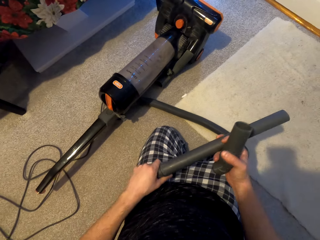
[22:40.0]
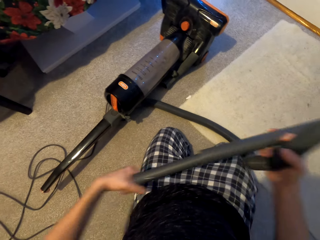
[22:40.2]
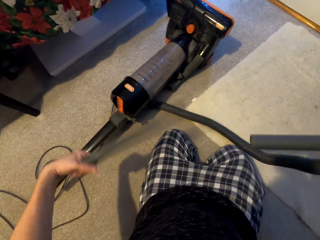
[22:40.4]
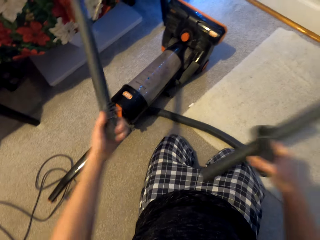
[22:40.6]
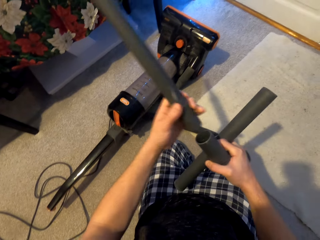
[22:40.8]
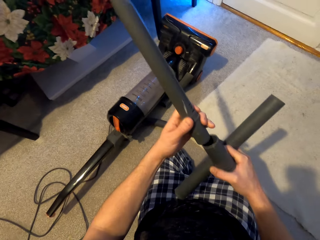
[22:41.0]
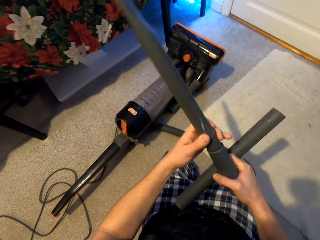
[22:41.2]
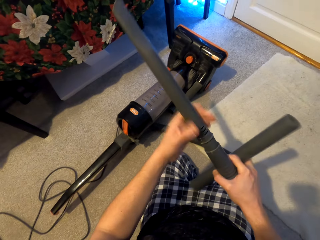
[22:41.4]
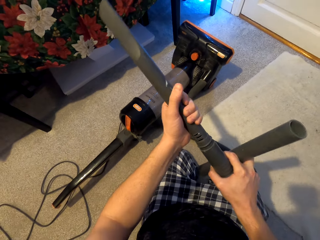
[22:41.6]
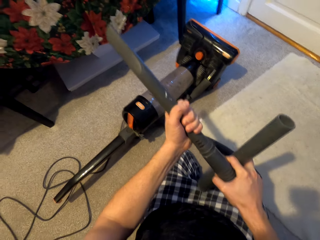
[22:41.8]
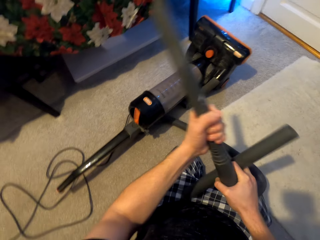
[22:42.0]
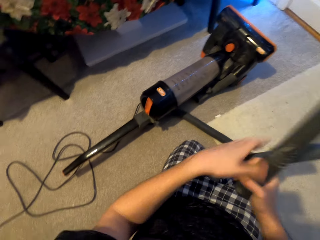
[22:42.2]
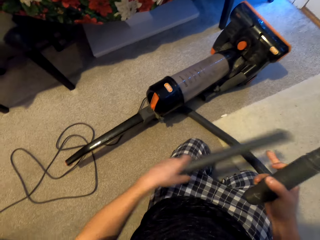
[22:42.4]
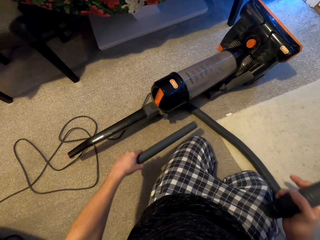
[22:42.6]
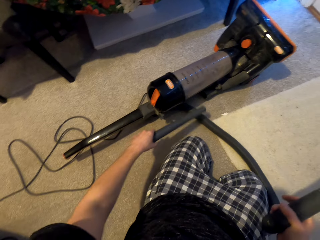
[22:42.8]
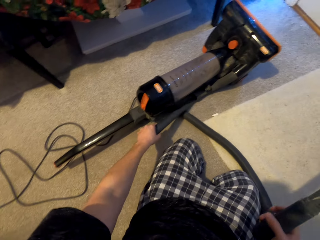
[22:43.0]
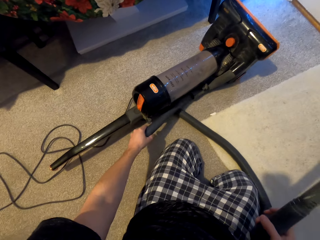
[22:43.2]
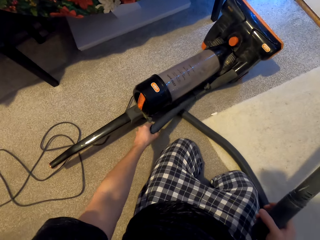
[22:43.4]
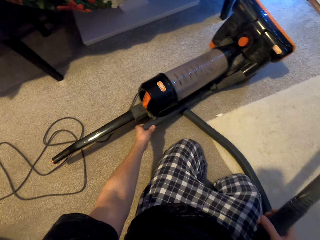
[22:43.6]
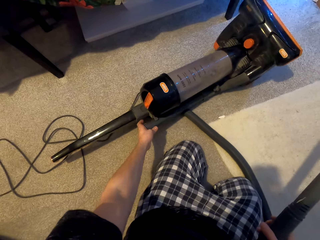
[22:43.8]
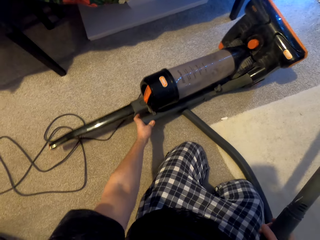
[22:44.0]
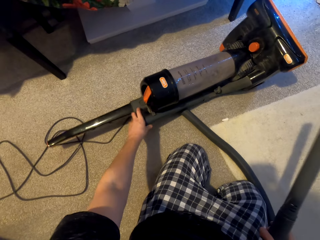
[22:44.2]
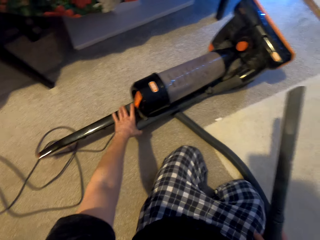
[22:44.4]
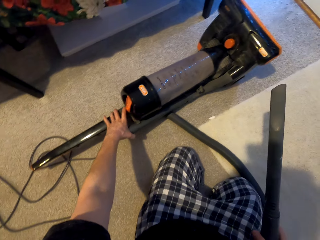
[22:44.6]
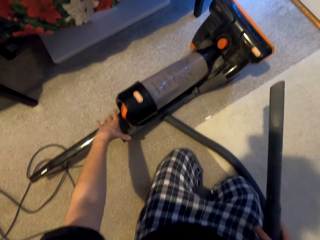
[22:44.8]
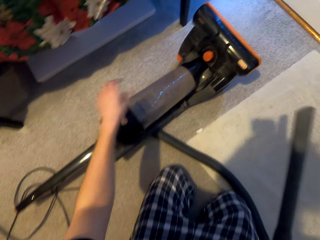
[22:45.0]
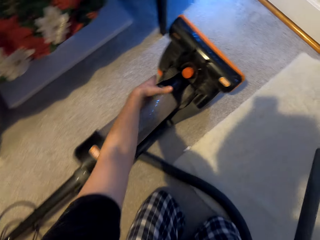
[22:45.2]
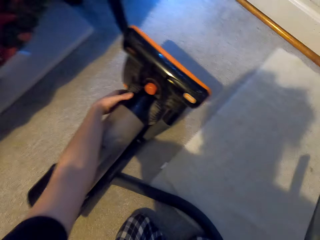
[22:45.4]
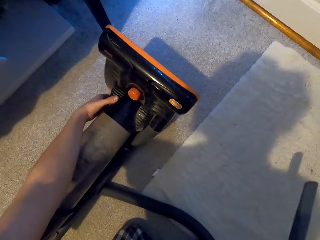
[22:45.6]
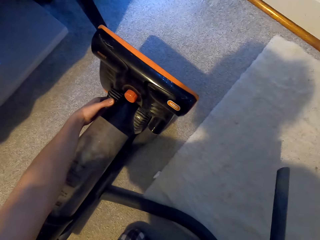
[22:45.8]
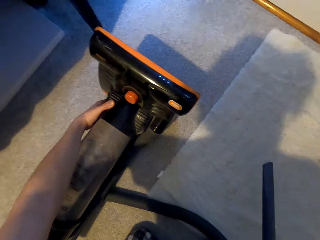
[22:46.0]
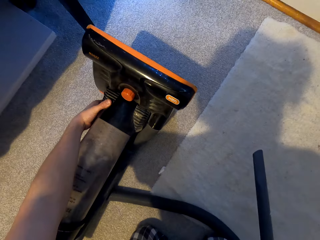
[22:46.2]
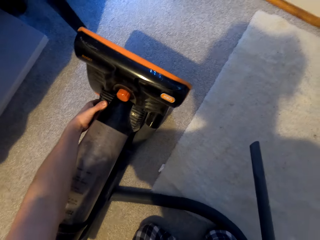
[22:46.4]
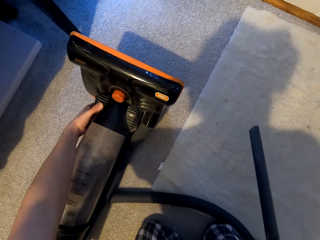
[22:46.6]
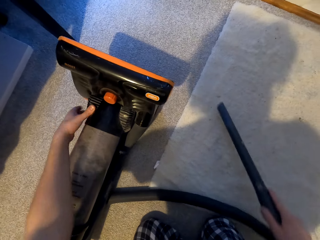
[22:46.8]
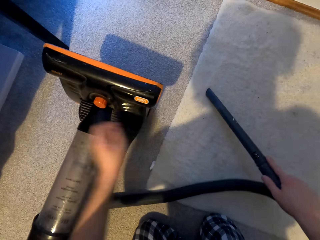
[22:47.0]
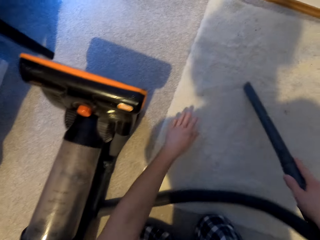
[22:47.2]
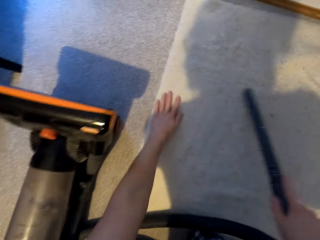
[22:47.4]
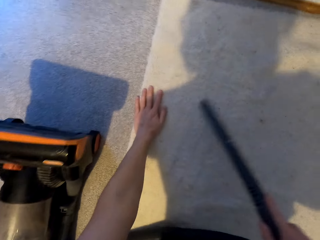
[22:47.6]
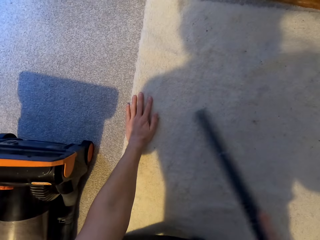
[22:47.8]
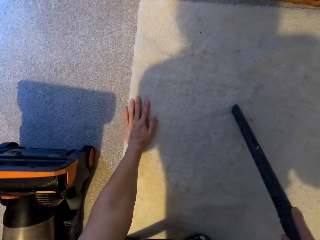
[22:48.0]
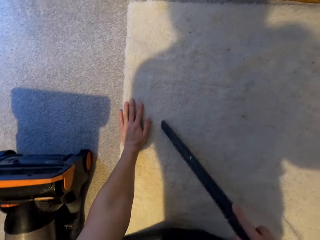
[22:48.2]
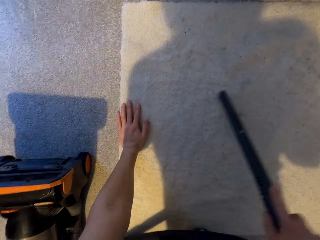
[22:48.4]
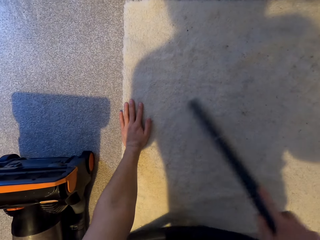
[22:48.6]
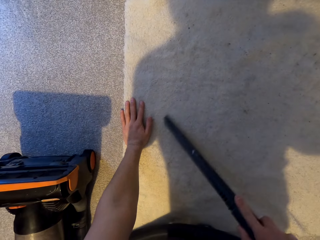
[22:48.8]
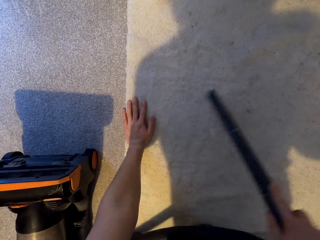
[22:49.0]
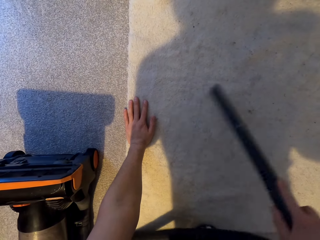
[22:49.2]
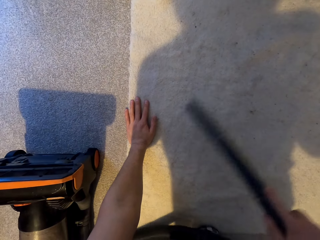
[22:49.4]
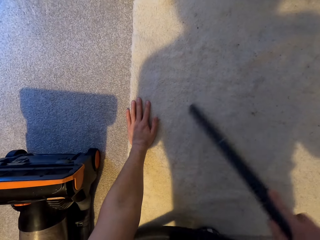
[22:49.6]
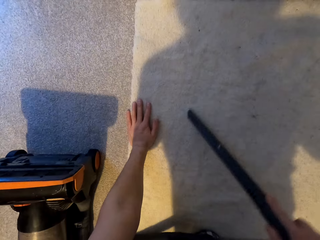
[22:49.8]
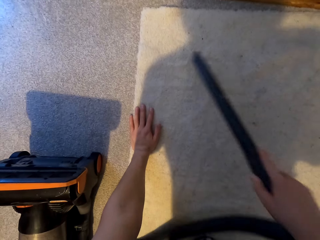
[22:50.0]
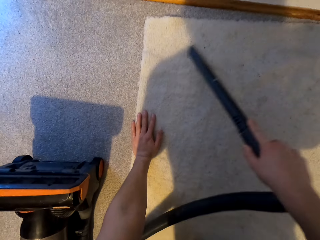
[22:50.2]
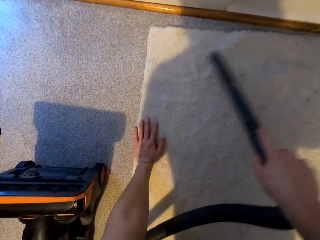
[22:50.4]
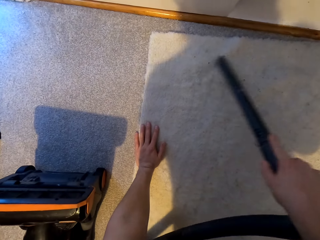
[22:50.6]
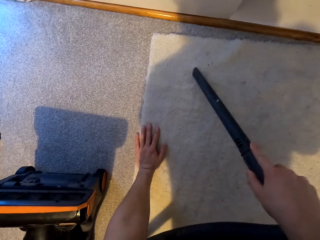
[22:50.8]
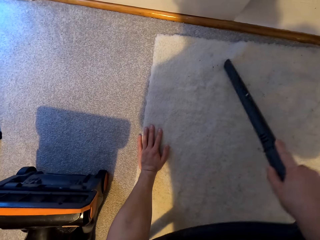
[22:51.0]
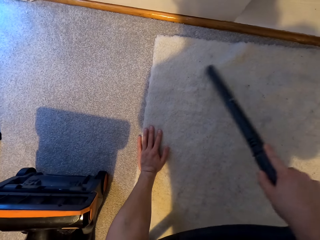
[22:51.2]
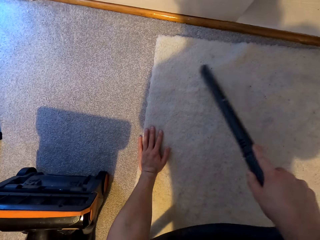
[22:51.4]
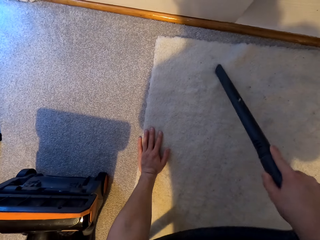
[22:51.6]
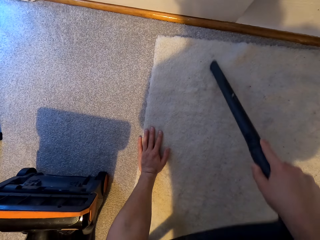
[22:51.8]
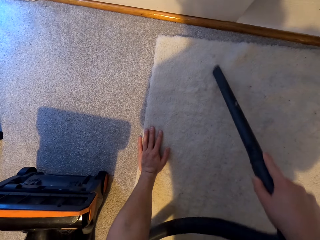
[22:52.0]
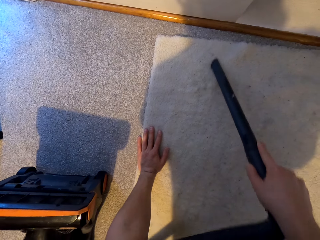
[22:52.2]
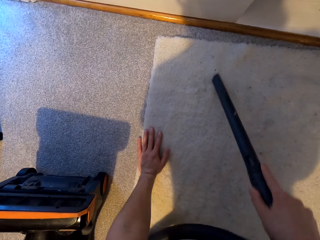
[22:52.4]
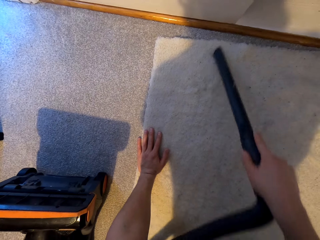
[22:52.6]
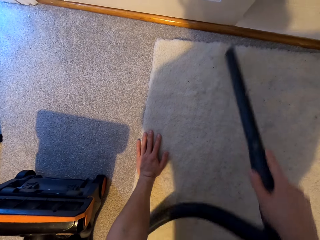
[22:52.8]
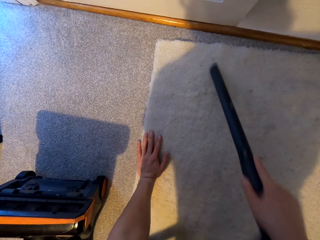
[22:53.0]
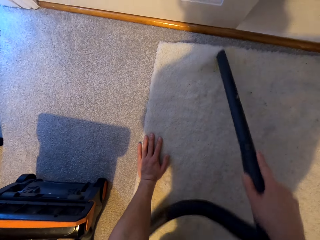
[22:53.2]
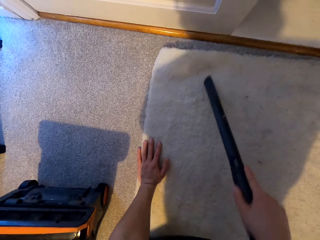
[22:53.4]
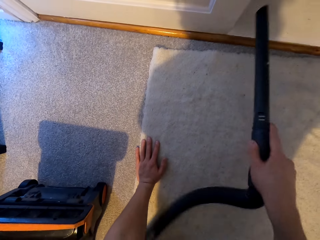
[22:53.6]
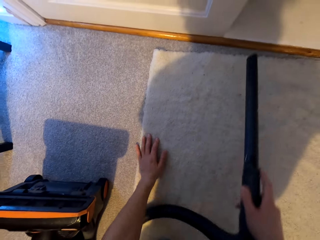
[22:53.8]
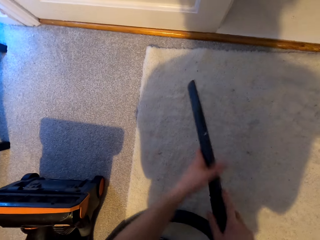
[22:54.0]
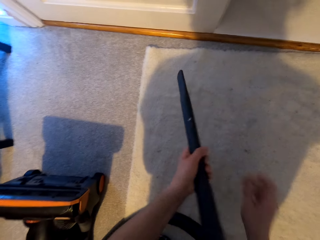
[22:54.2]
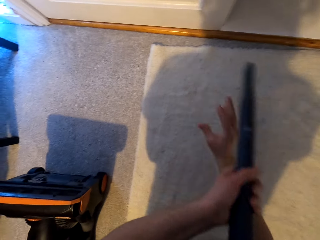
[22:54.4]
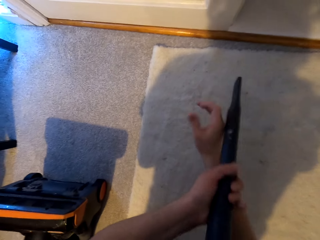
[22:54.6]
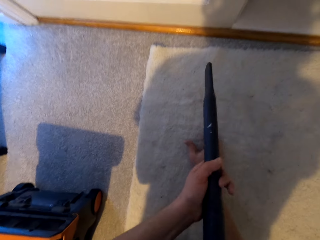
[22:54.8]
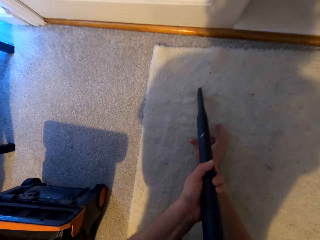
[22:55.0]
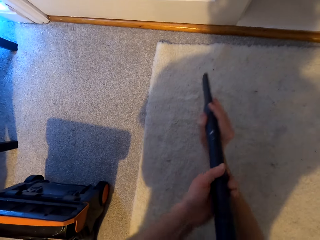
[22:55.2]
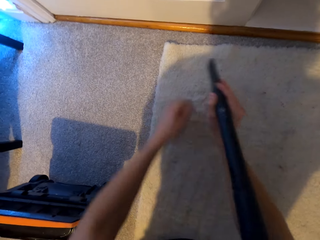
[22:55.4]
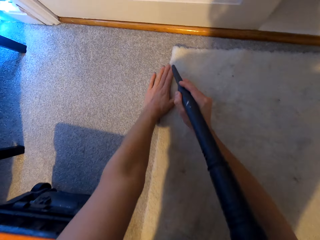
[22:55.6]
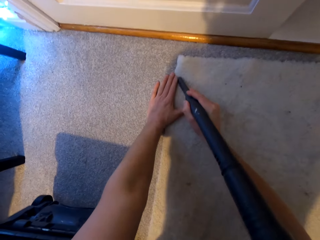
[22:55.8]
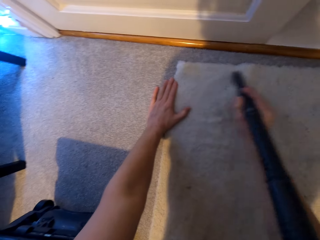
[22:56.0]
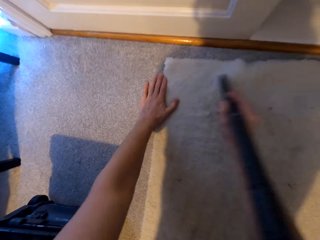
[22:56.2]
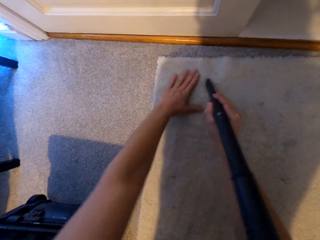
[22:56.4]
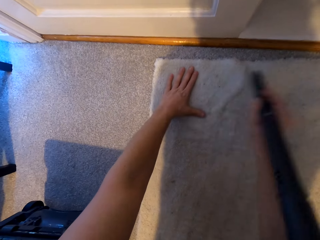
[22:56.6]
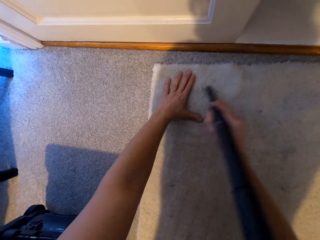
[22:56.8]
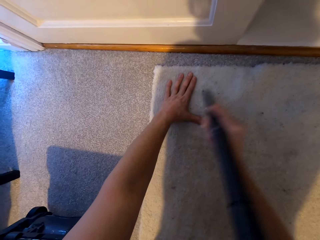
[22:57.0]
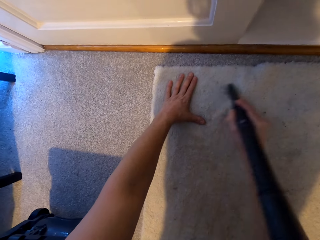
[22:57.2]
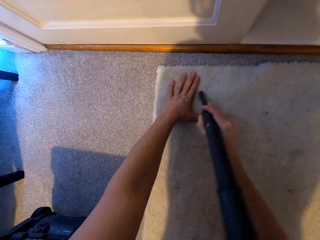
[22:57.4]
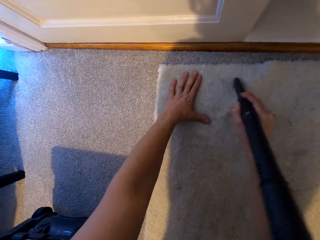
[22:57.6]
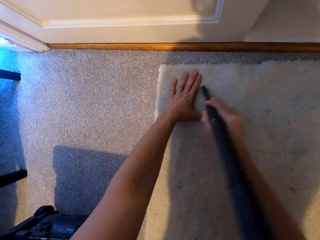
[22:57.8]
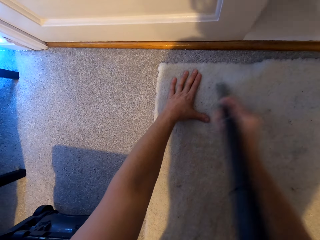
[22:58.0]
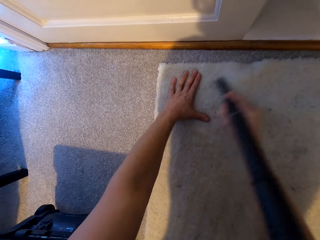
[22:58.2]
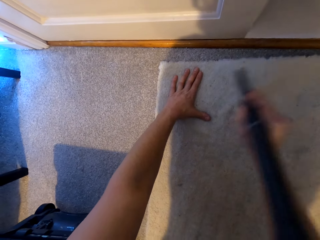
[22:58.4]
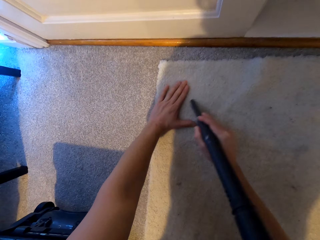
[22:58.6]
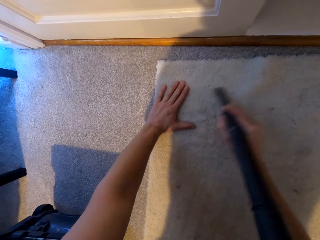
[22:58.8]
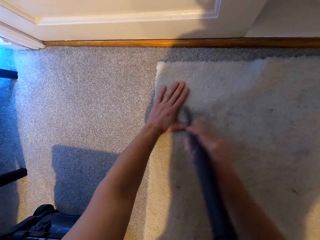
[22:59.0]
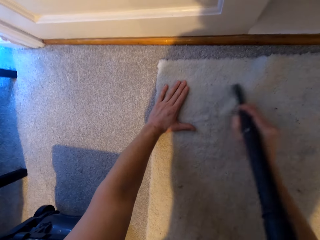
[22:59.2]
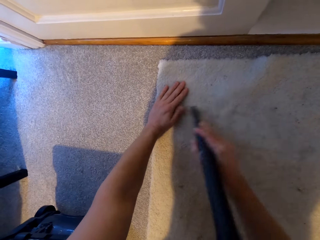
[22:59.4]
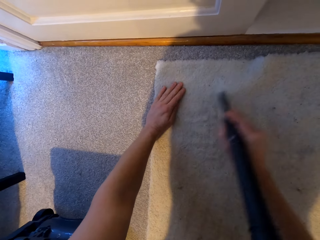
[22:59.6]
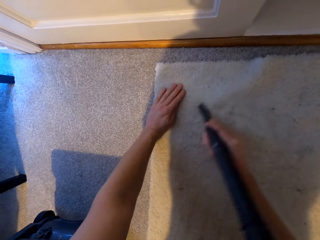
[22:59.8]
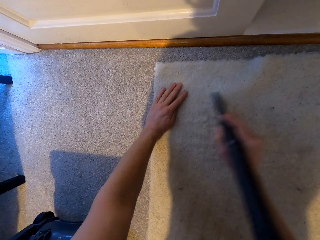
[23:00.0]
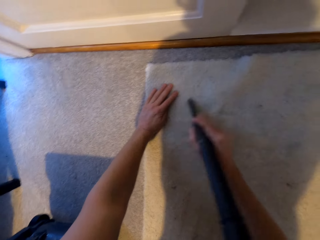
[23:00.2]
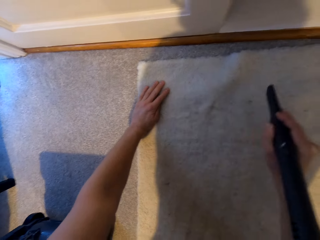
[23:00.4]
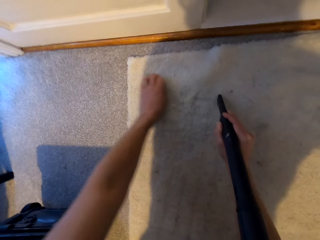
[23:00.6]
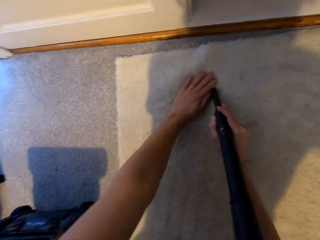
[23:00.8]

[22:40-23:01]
The camera wearer separates the suction inlet. He fixes the suction inlet to the hose holder. He puts the pipe on the vacuum cleaner. He returns the other suction inlet. He holds the vacuum cleaner. He turns on the vacuum cleaner. He cleans the carpet or door mat using the vacuum cleaner. He moves his hand on the door mat. He holds the suction inlet. He moves his hand in the air. He holds the suction inlet. He moves his hand on the door mat. He moves the vacuum cleaner on the door mat.
